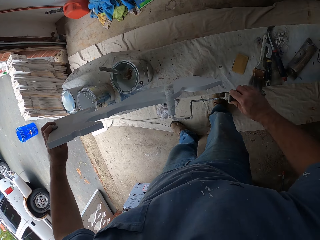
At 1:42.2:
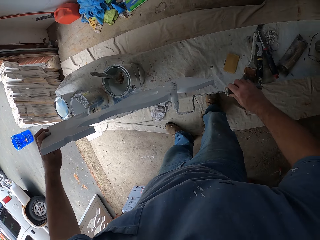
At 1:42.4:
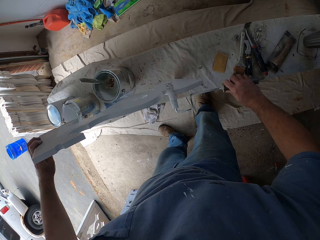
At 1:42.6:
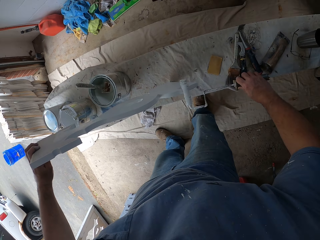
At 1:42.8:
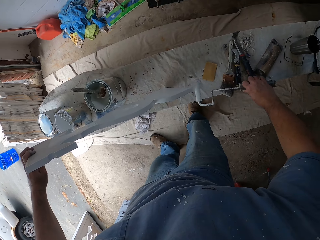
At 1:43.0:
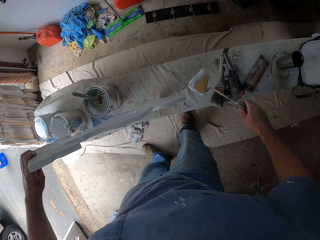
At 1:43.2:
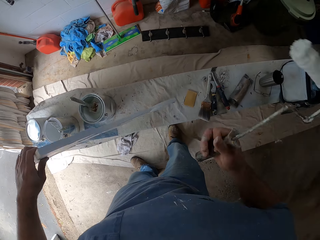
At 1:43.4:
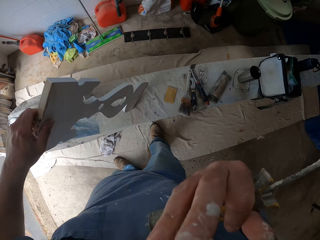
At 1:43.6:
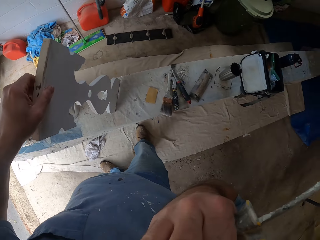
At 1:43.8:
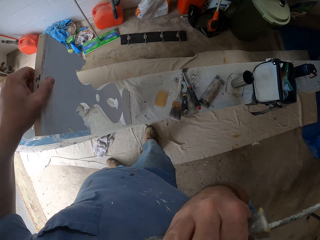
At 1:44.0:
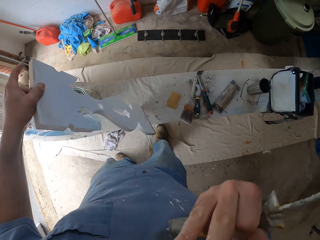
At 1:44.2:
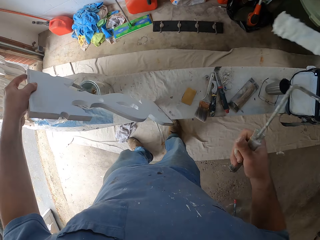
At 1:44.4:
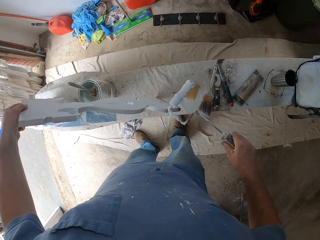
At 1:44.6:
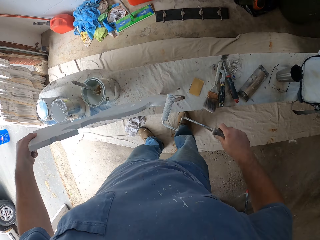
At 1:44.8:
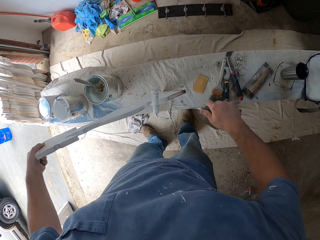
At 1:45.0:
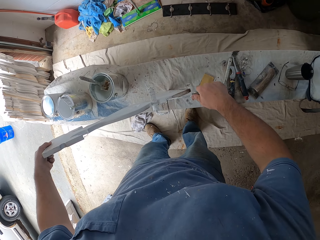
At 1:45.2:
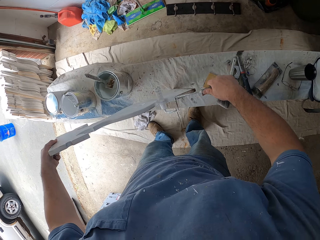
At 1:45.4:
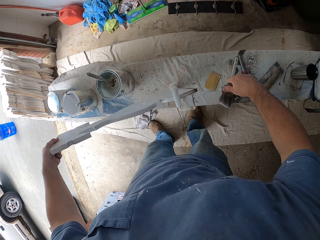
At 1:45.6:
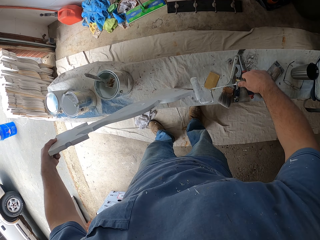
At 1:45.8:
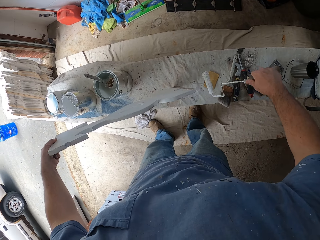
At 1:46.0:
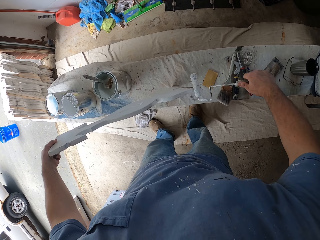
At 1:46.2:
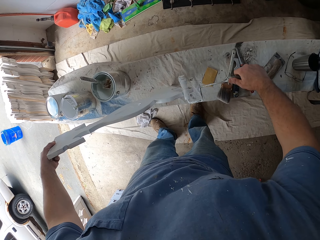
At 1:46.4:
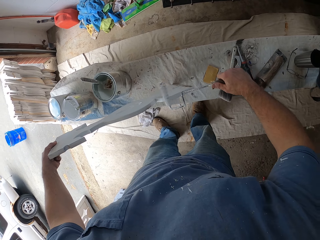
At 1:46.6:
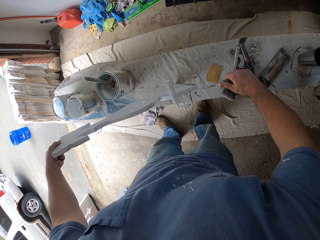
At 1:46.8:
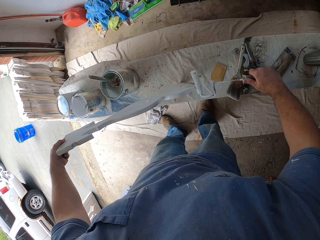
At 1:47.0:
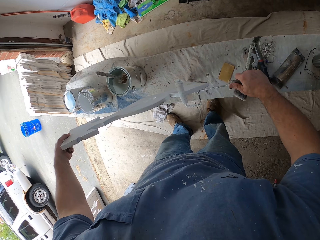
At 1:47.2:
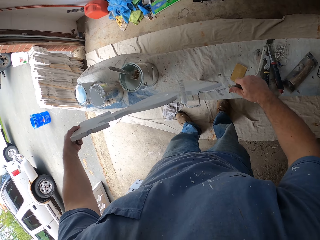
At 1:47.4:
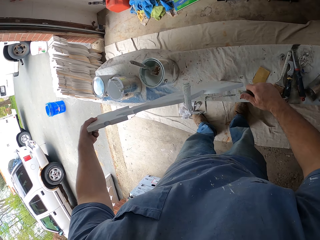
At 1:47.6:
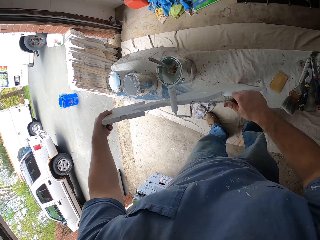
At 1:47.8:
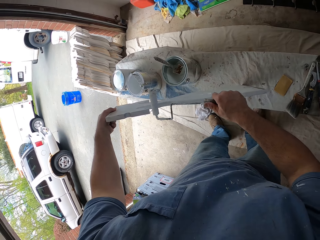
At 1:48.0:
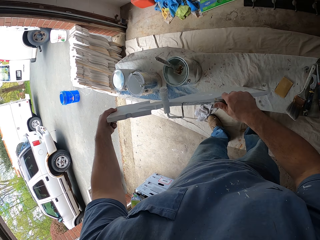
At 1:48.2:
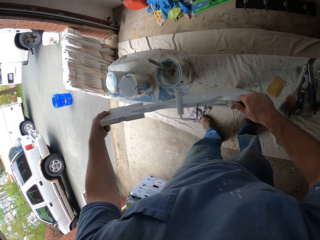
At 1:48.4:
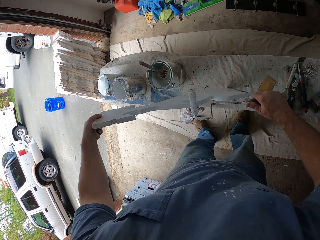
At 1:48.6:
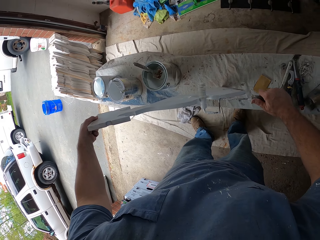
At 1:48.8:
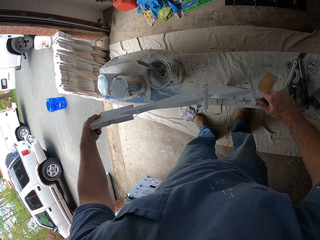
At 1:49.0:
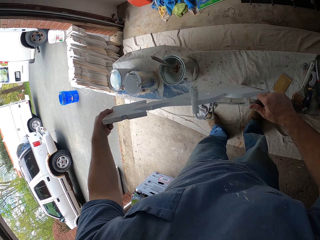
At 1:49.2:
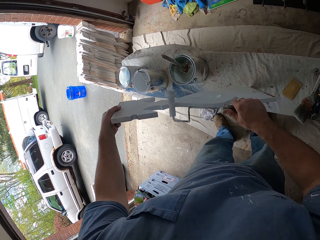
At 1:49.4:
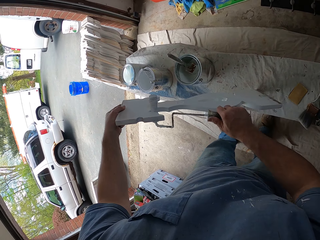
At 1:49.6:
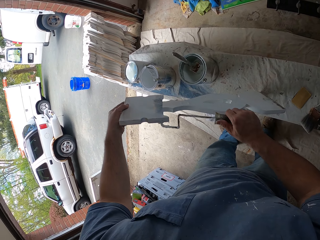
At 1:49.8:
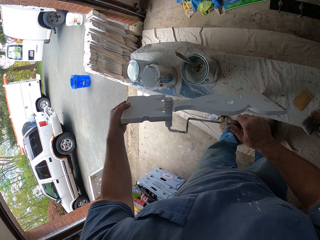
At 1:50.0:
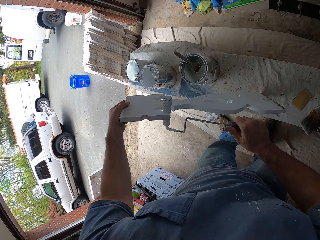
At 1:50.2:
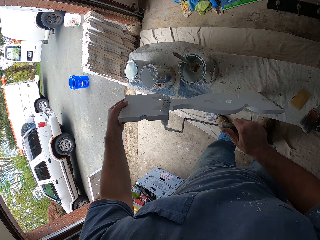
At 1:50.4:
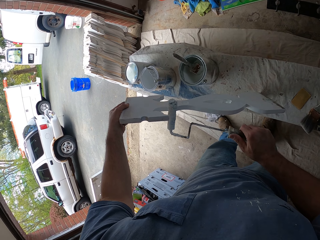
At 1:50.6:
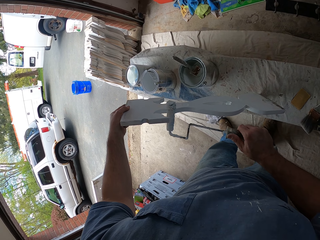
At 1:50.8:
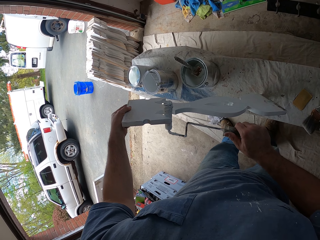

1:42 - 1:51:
The camera wearer lifts up a paint roller away from a piece of wood. He touches his face. He flips the piece of wood on a table. He paints the piece of wood with the paint roller.

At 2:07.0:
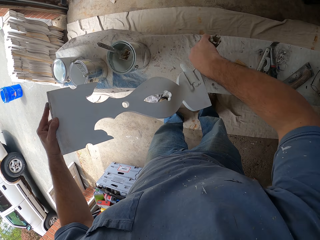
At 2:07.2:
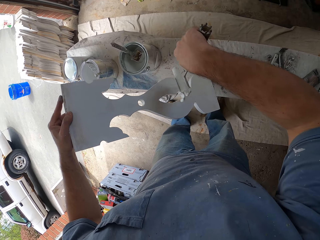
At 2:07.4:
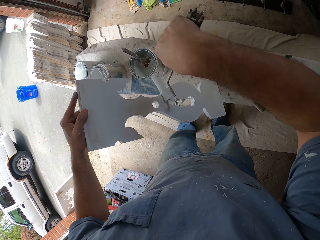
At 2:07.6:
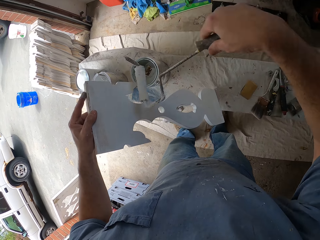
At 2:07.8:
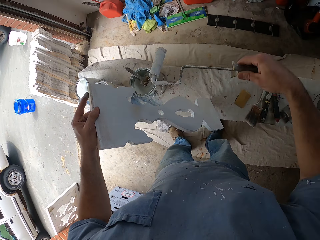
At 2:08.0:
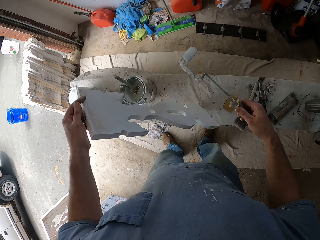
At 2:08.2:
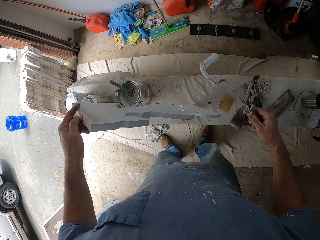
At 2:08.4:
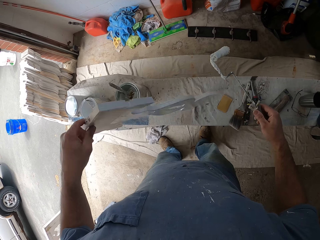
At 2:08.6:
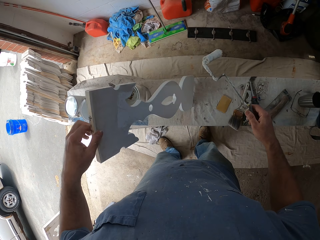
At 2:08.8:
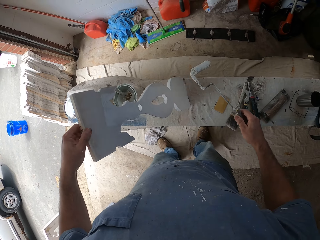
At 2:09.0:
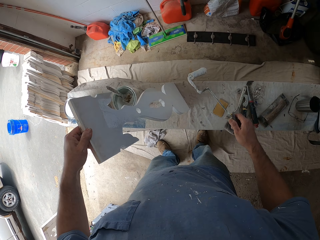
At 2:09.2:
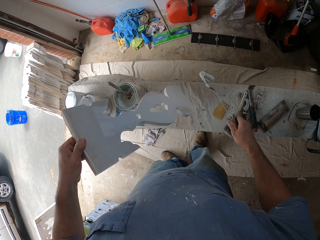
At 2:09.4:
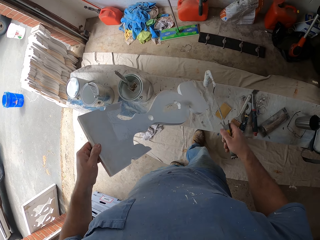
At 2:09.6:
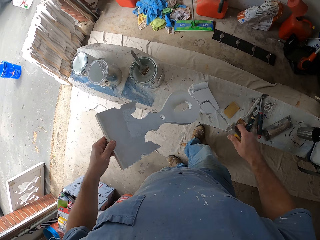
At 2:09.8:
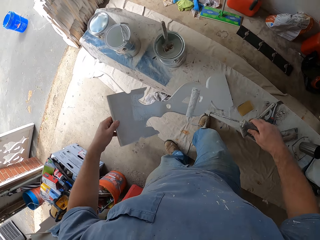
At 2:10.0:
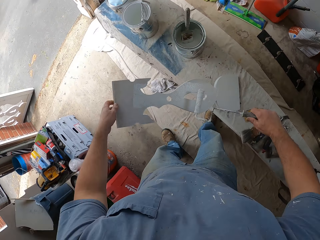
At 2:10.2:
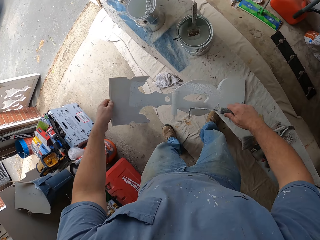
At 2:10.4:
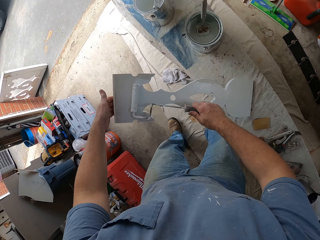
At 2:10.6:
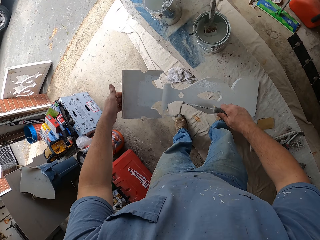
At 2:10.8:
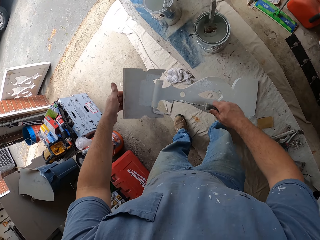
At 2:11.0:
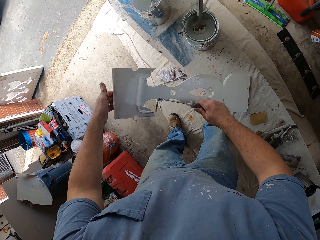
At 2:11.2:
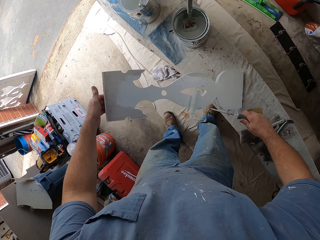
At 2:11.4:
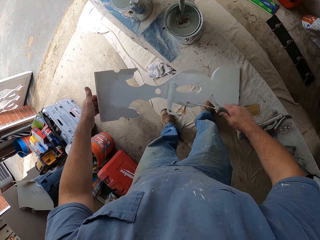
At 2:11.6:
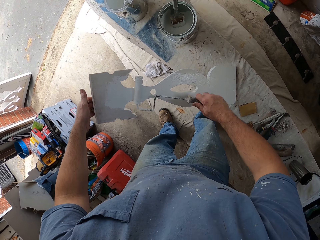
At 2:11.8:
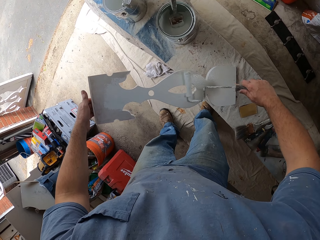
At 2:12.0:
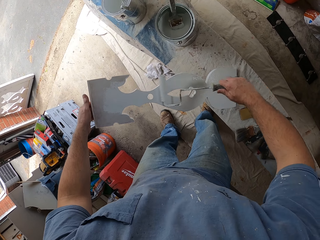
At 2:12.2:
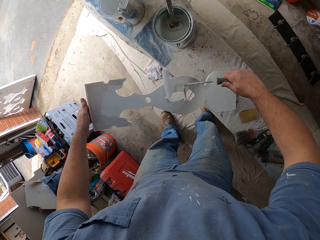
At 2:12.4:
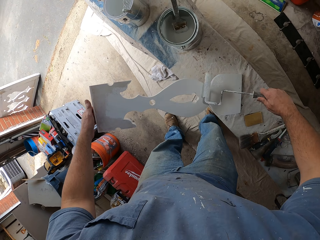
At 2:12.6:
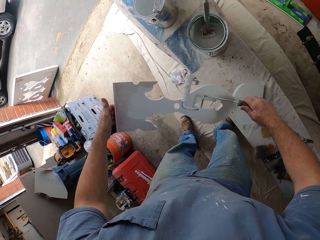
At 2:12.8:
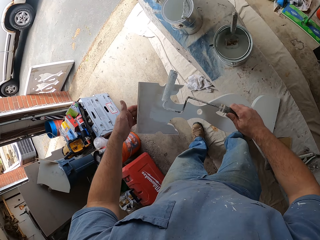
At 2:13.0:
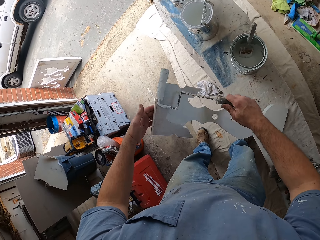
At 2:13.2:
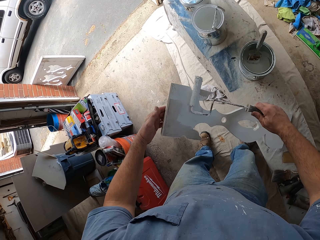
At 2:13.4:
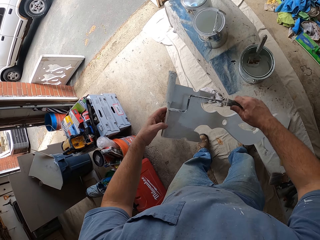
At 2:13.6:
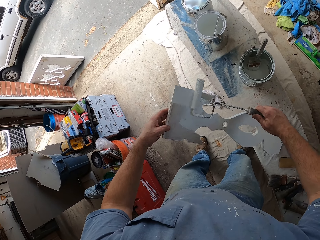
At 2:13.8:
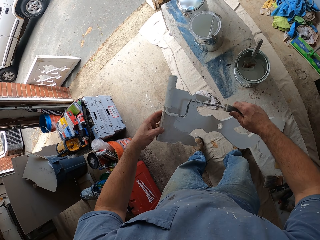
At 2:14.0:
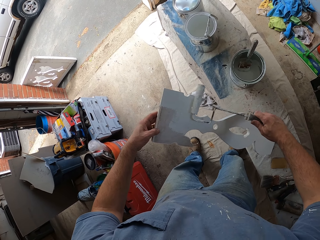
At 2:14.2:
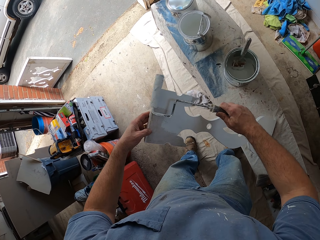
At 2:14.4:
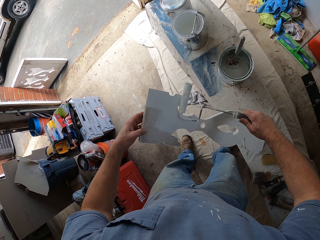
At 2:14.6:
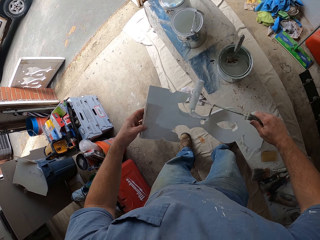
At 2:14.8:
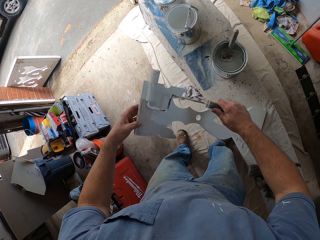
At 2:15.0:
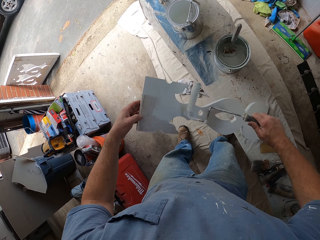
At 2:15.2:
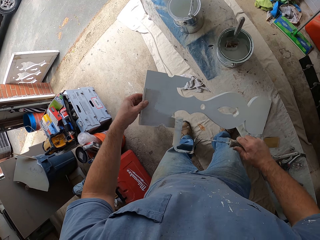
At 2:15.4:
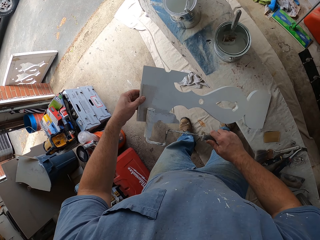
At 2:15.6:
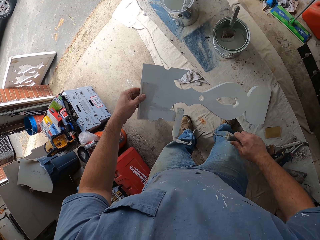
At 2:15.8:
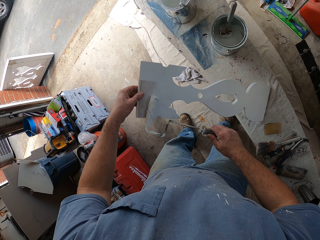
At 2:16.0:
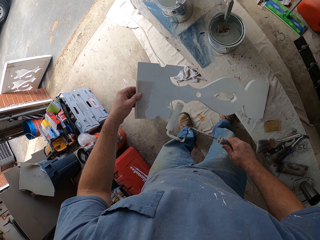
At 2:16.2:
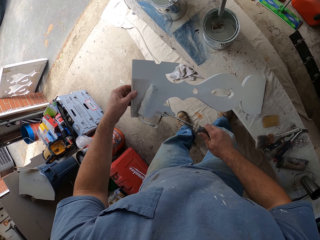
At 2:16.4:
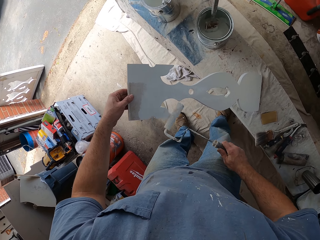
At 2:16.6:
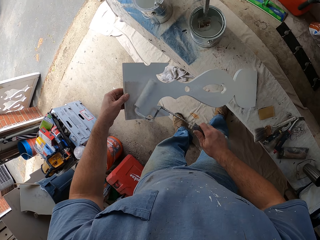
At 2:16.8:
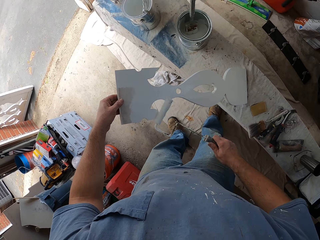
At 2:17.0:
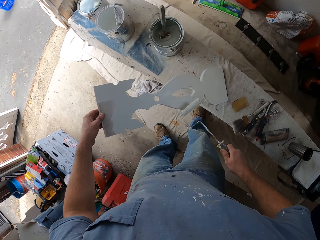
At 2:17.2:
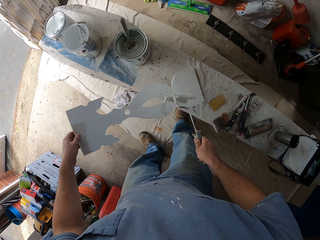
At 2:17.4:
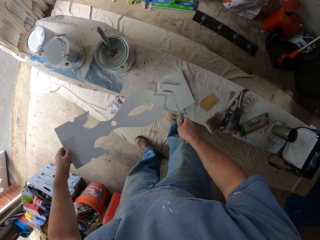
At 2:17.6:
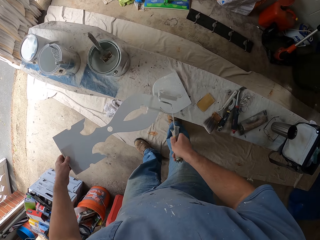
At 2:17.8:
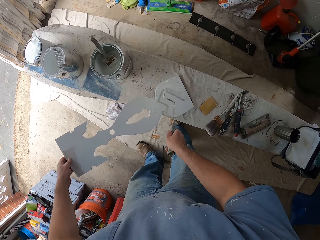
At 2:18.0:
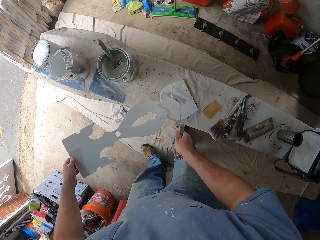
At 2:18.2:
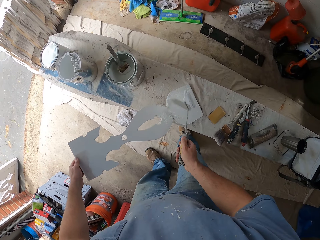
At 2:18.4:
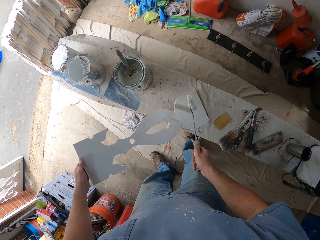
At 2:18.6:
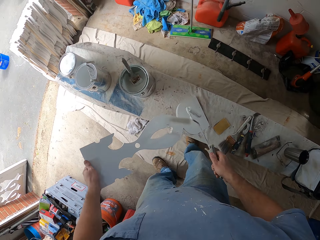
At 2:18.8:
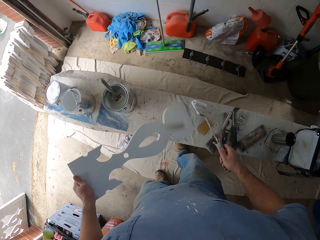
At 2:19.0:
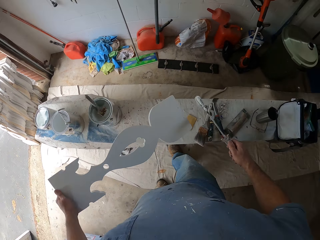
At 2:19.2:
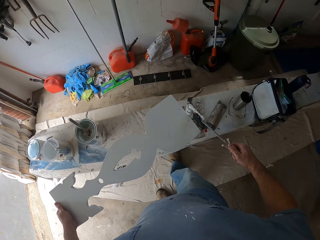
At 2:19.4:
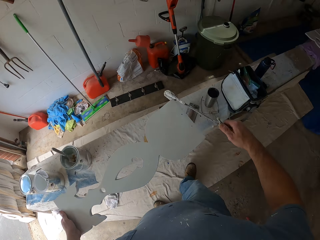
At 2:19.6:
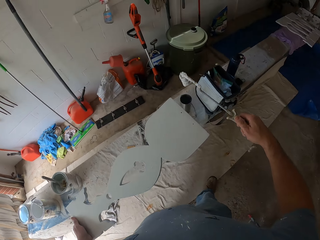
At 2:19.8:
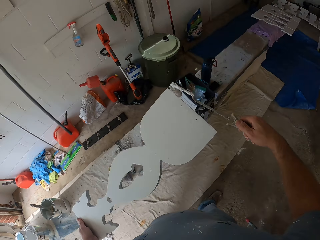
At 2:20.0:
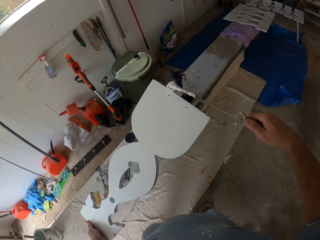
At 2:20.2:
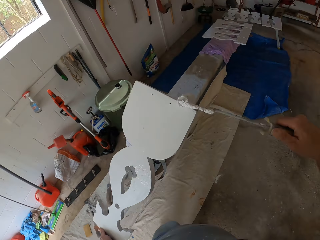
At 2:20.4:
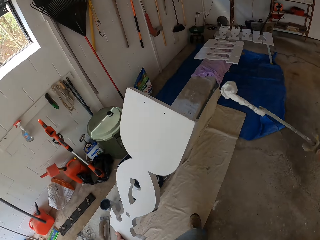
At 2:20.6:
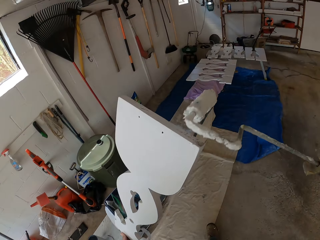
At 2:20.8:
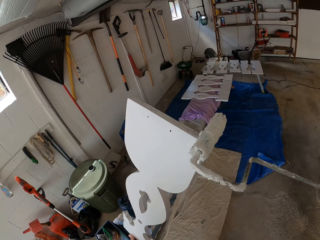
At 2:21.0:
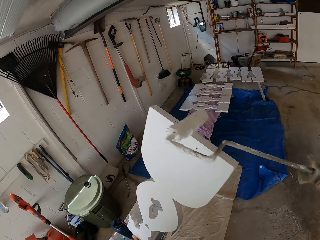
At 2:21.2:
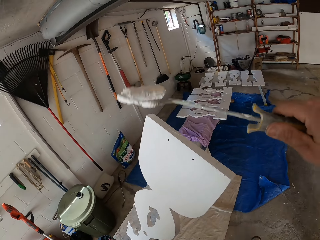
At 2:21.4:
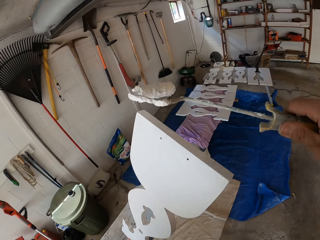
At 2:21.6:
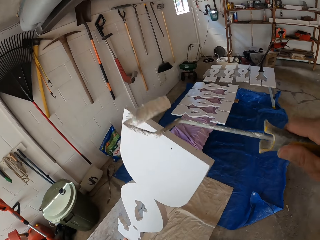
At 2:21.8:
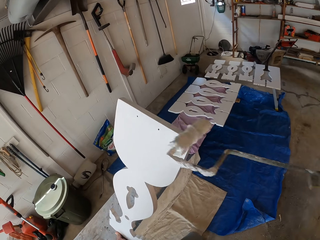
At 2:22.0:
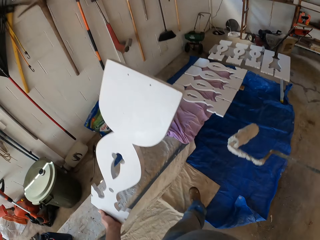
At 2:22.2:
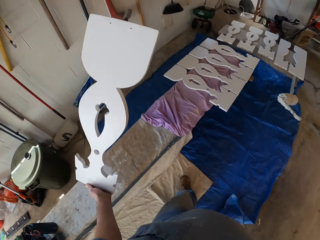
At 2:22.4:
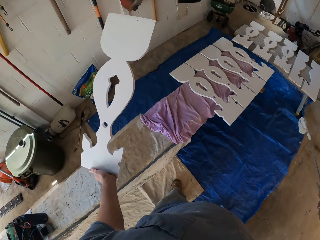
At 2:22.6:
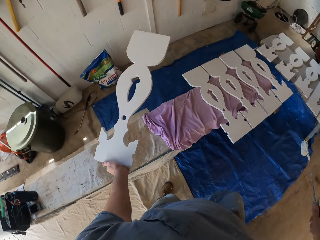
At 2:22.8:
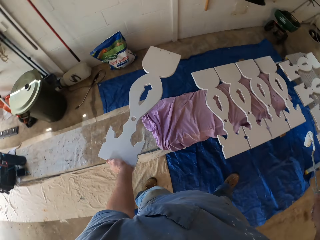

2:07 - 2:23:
The camera wearer turns the wooden piece on the bench. They move the wooden piece on the table. They paint the wooden piece with the paint roller. They lift the wooden piece from the bench. They walk further into the garage. They paint the wooden piece with the paint roller.
